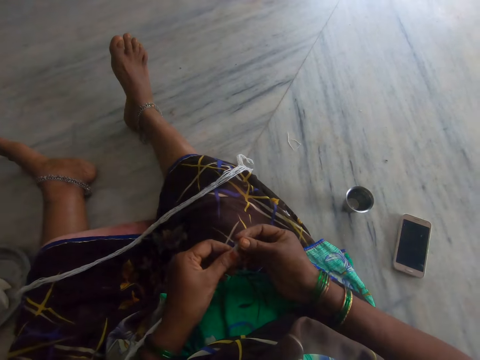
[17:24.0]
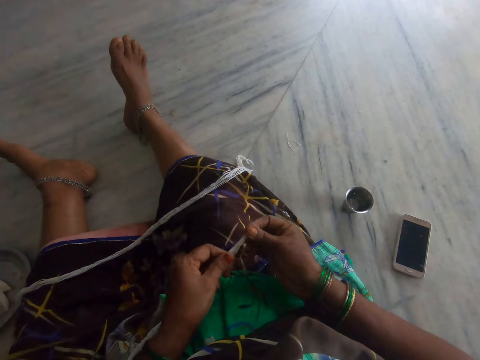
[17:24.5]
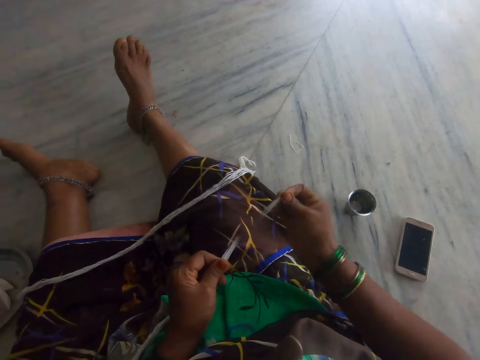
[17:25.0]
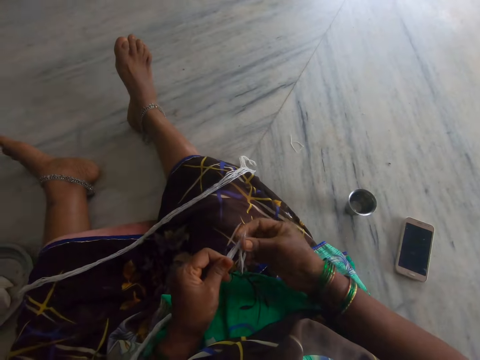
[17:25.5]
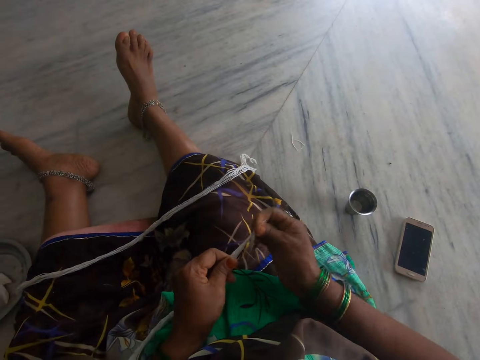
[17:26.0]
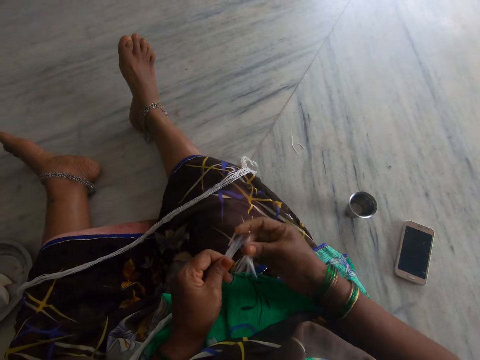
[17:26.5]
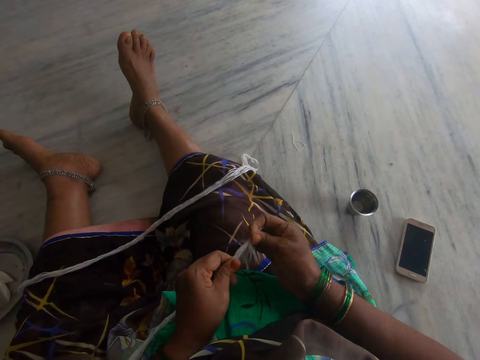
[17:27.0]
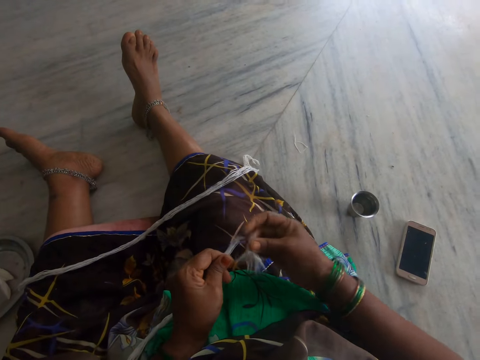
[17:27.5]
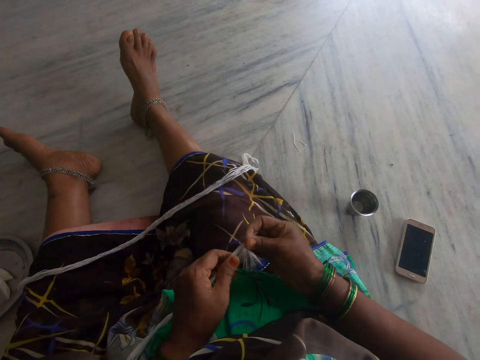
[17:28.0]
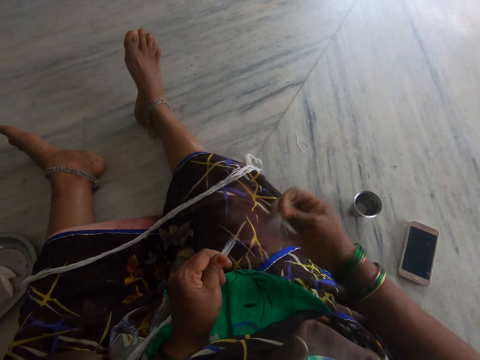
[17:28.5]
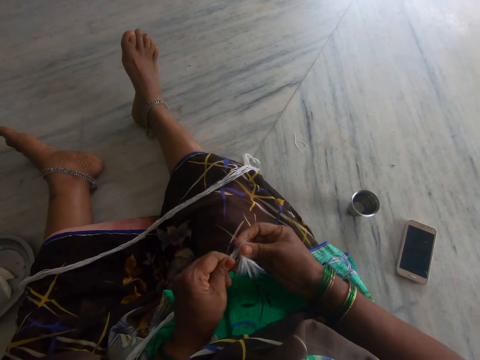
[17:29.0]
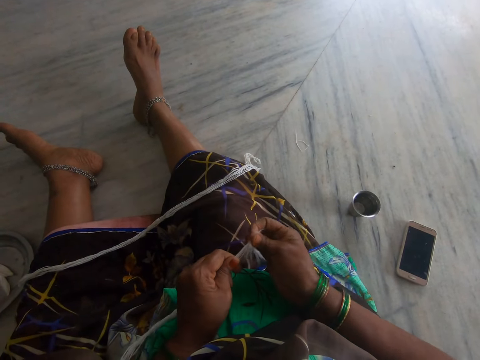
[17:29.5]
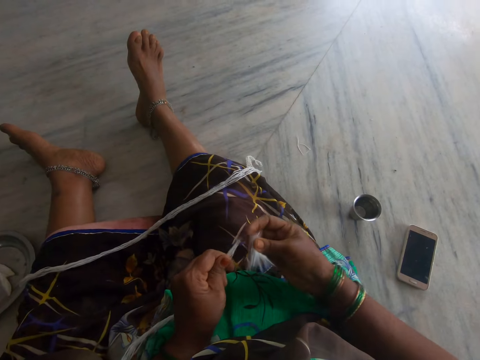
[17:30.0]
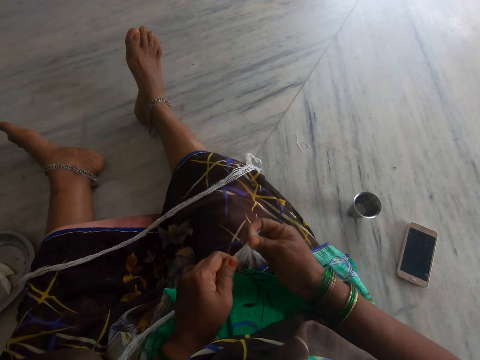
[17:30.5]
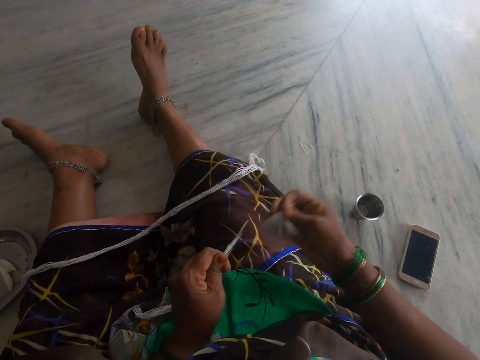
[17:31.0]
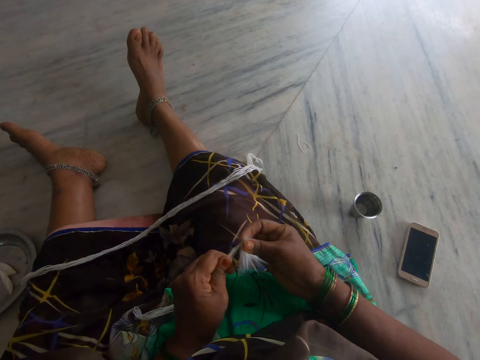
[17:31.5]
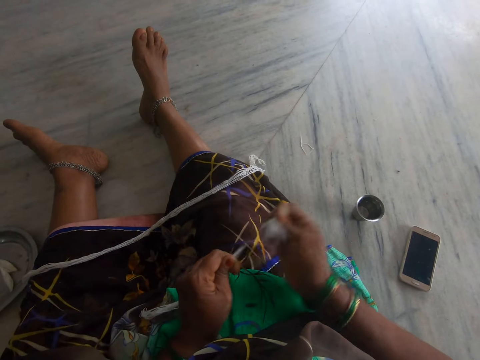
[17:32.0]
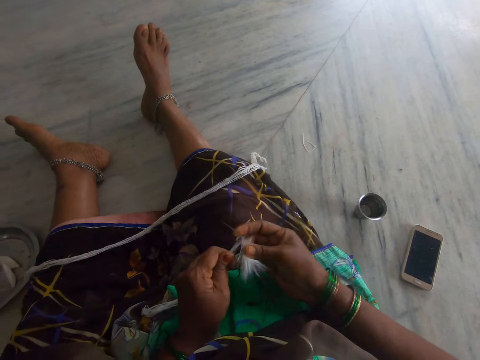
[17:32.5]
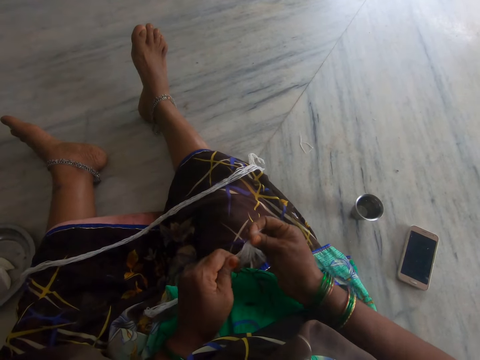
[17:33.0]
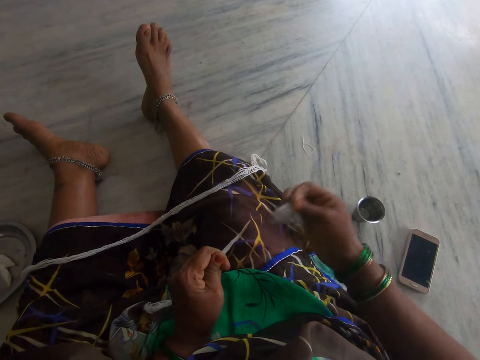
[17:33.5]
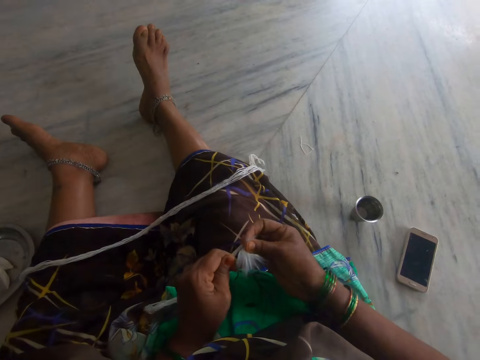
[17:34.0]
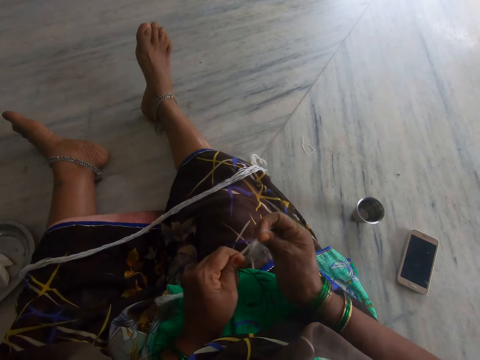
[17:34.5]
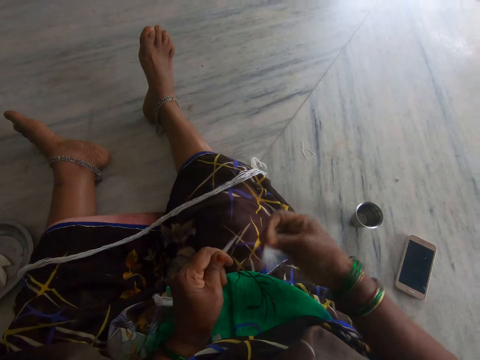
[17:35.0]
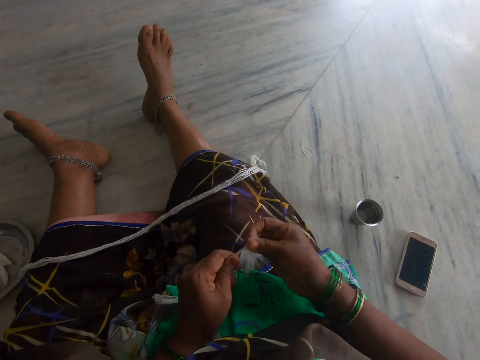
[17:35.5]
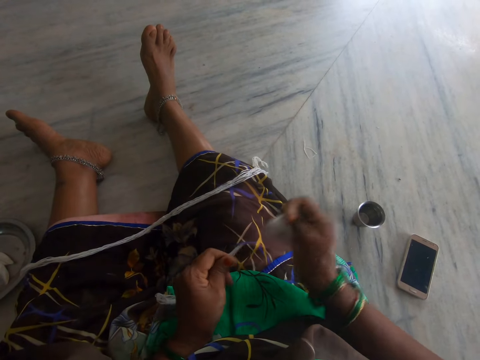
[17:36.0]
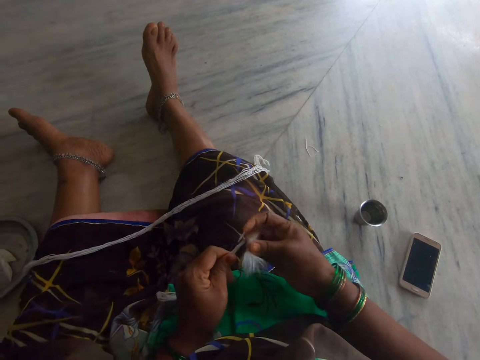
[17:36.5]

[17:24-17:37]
The camera wearer holds the thread. She cuts the long cotton wool in her hand. She separates the thread into pieces.

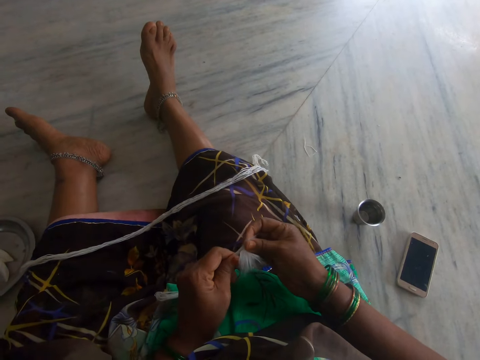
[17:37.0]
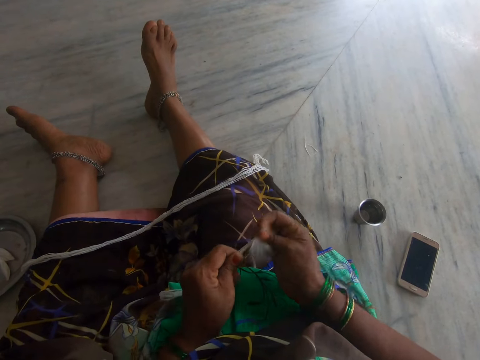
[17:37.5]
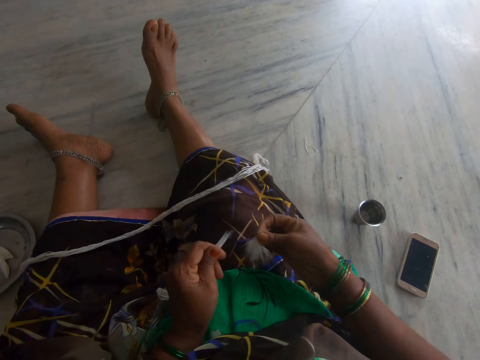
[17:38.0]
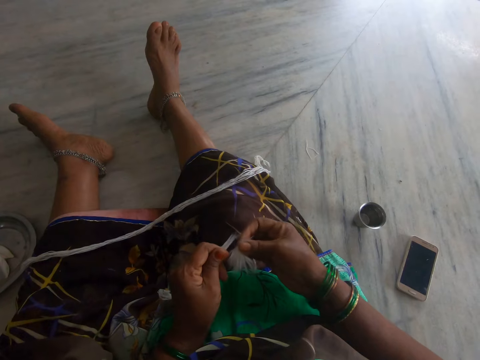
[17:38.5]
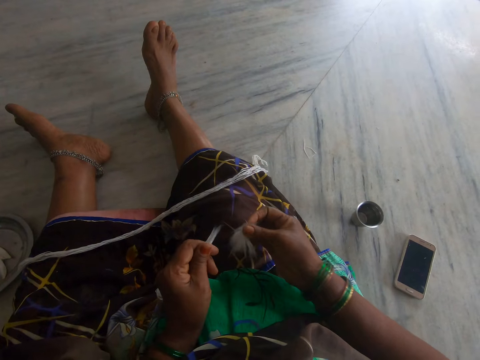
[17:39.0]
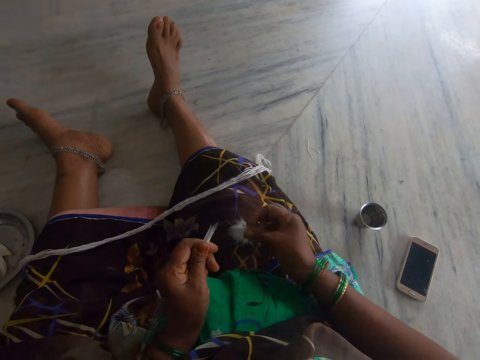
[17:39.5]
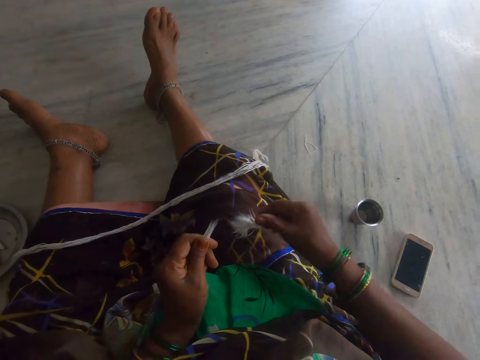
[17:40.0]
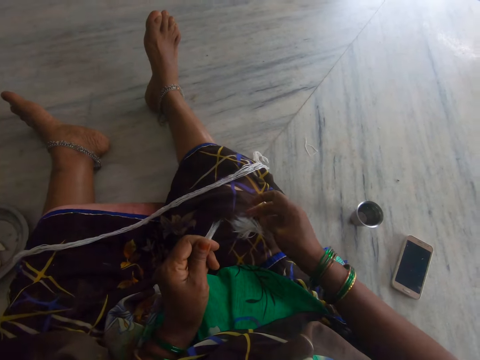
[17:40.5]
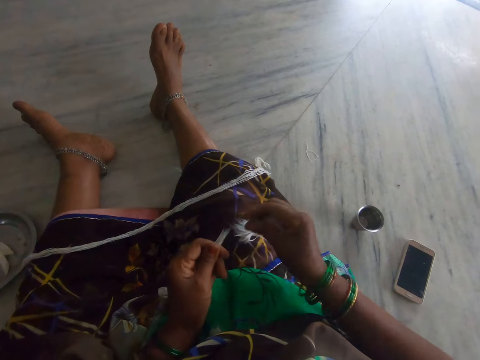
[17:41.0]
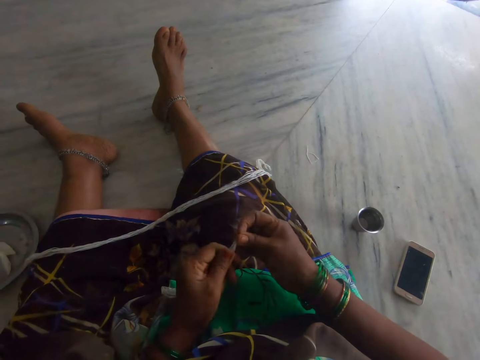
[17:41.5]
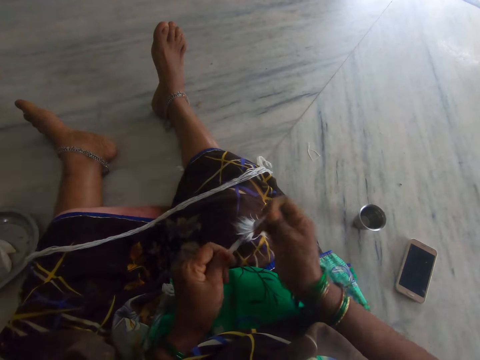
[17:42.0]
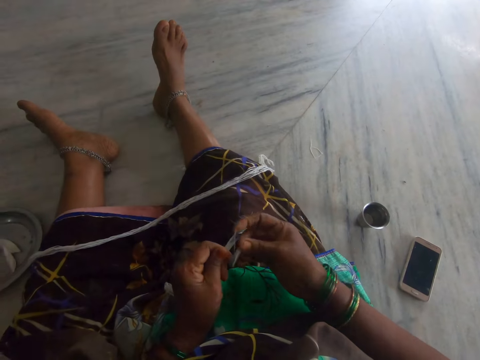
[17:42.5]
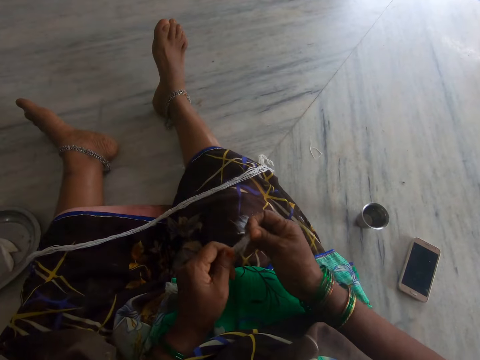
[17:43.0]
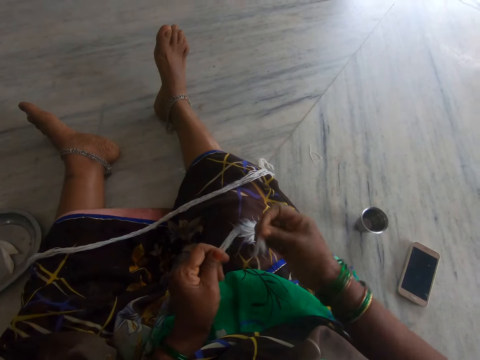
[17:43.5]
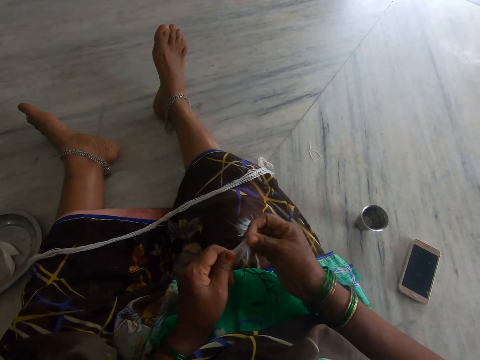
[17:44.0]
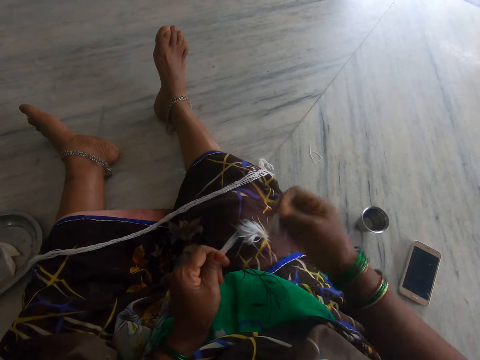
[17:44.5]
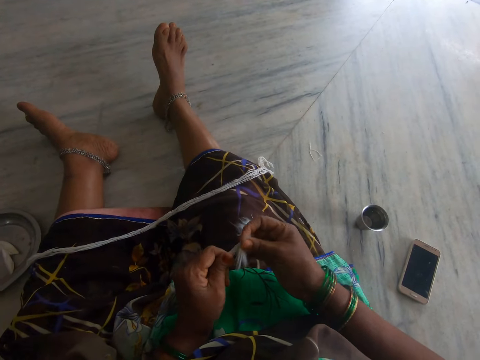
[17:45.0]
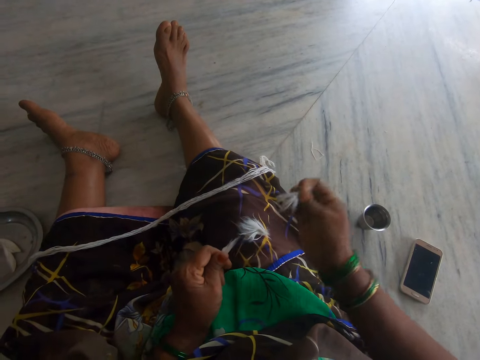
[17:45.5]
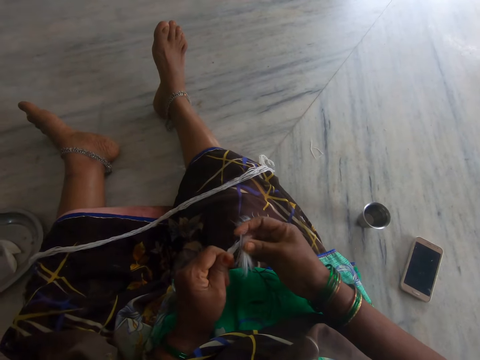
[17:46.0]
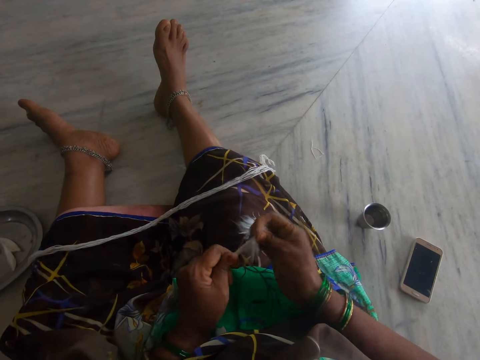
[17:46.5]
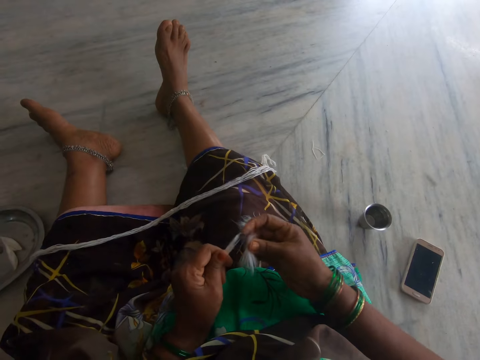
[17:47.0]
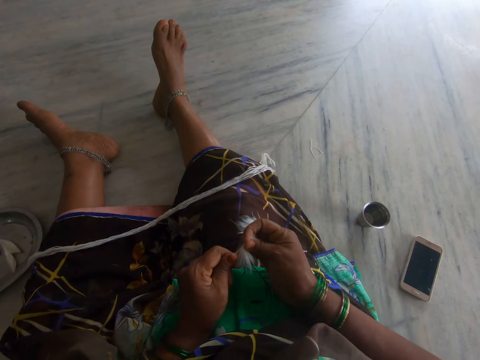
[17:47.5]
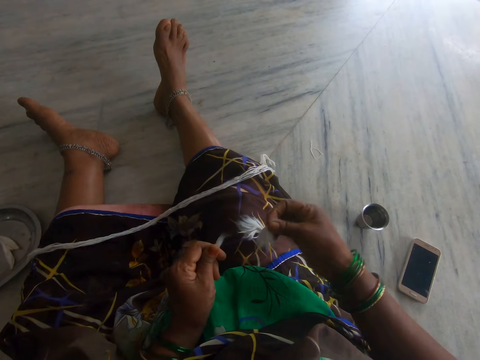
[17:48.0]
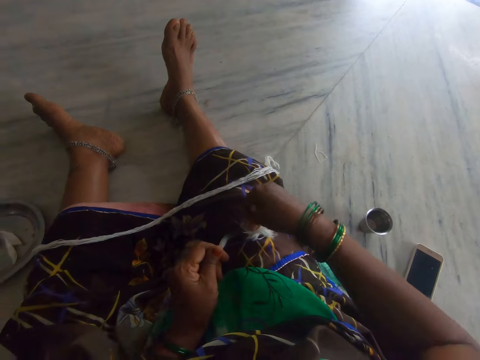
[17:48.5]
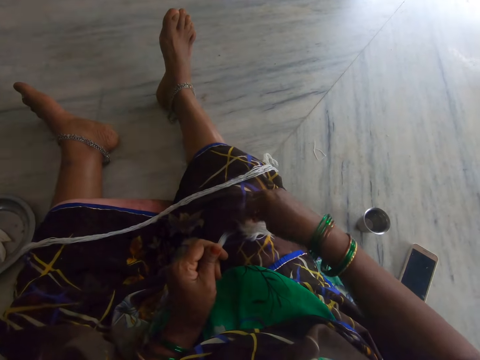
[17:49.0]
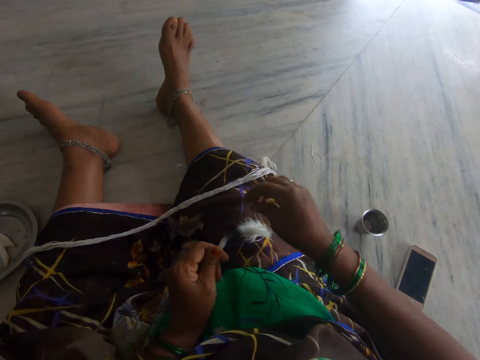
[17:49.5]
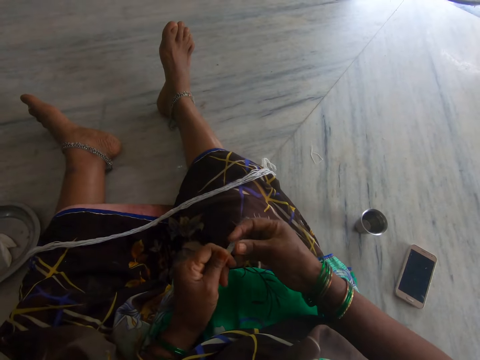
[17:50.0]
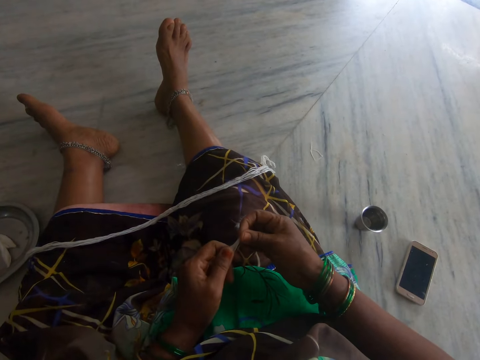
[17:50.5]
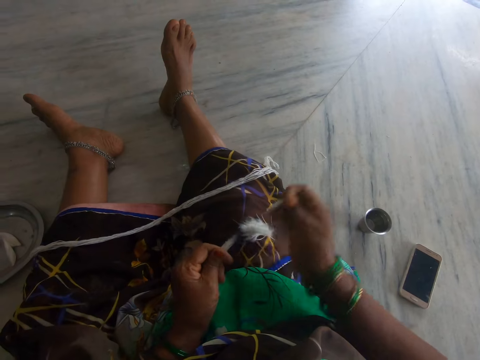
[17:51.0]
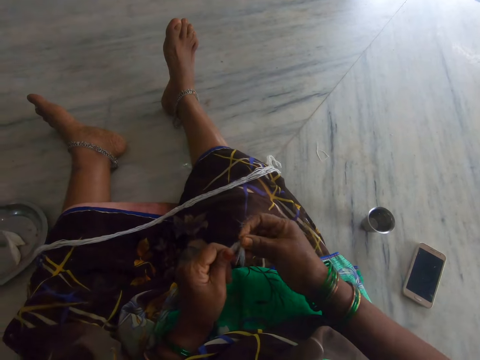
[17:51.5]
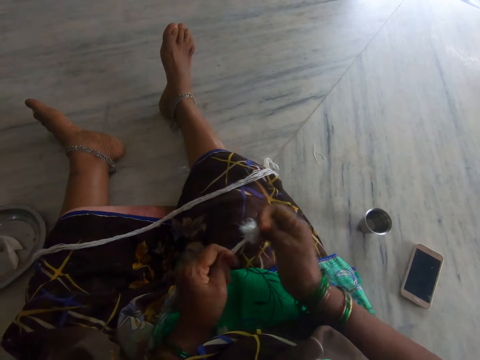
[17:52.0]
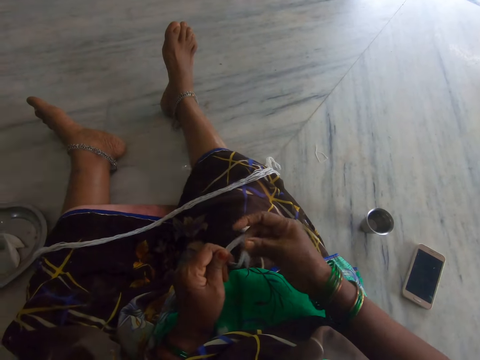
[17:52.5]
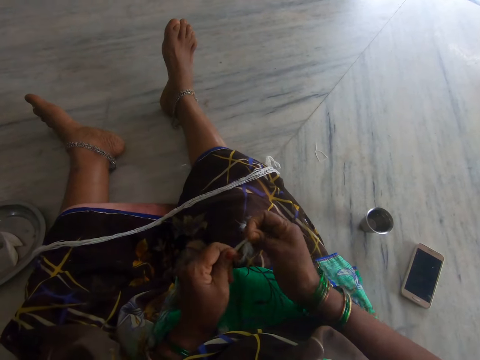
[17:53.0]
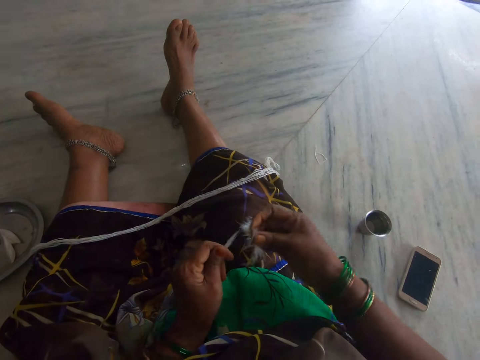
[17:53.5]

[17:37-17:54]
The camera wearer drops the cut cotton wool on her lap. She separates the thread into pieces. She cuts the long cotton wool in her hand. She drops the cut cotton wool on her lap. She separates the thread into pieces. She cuts the long cotton wool in her hand.
